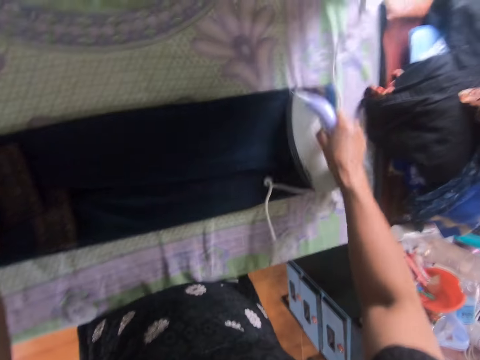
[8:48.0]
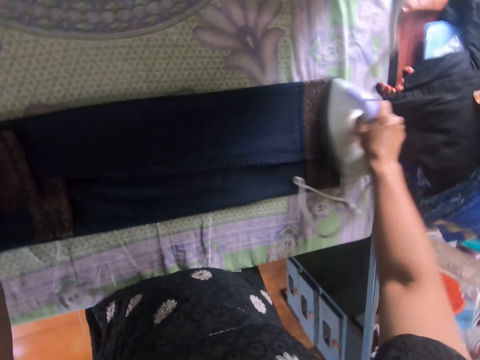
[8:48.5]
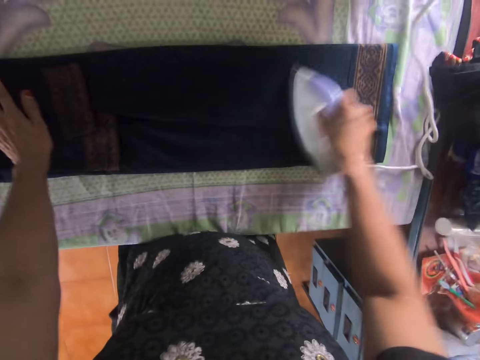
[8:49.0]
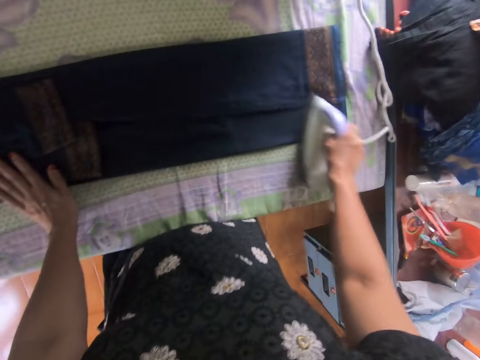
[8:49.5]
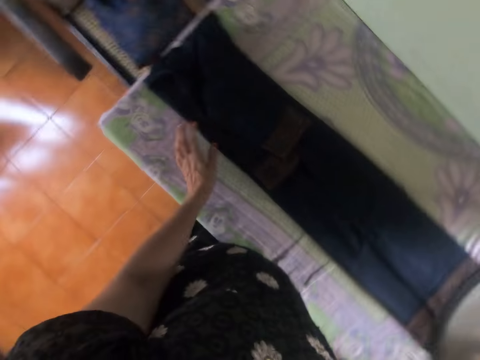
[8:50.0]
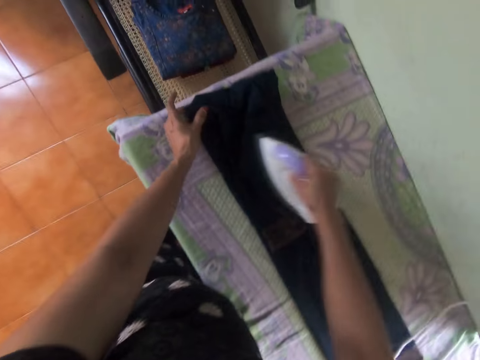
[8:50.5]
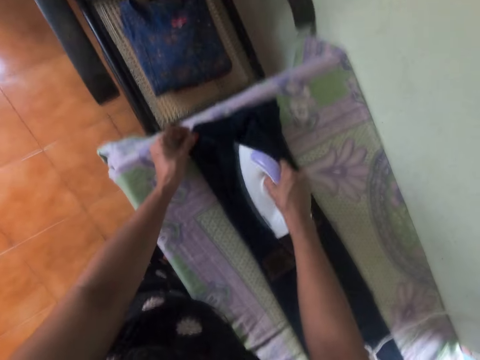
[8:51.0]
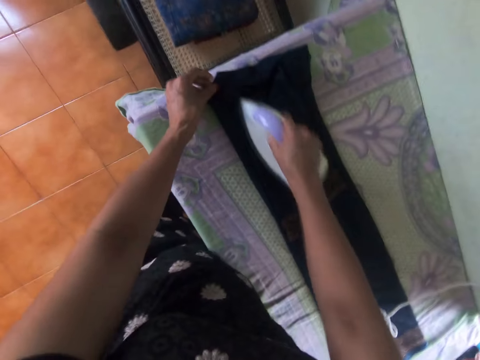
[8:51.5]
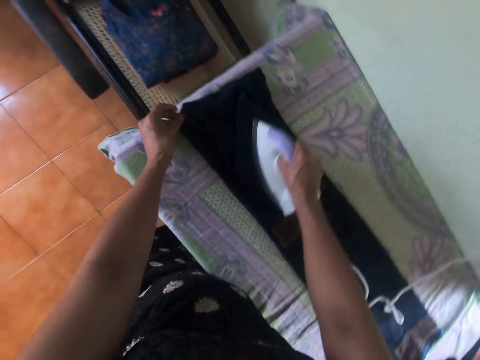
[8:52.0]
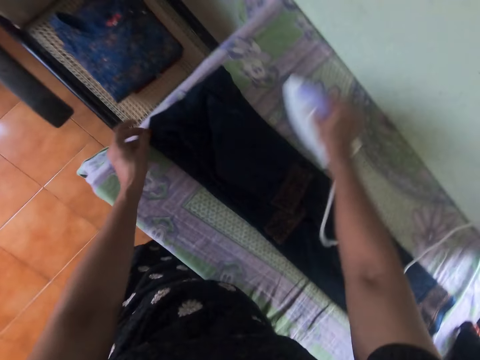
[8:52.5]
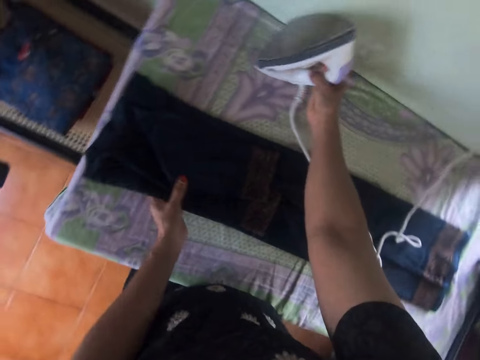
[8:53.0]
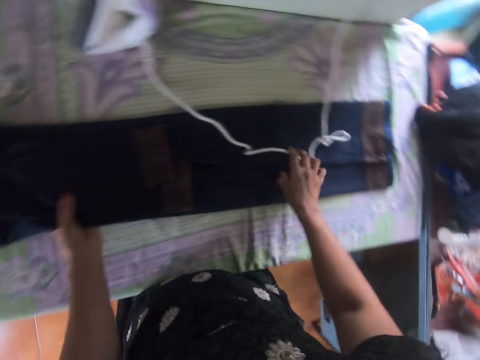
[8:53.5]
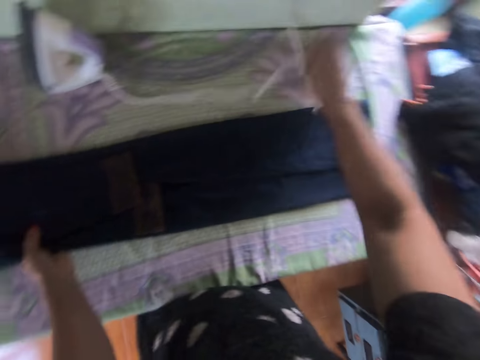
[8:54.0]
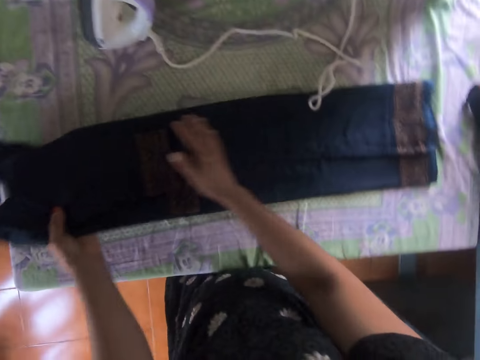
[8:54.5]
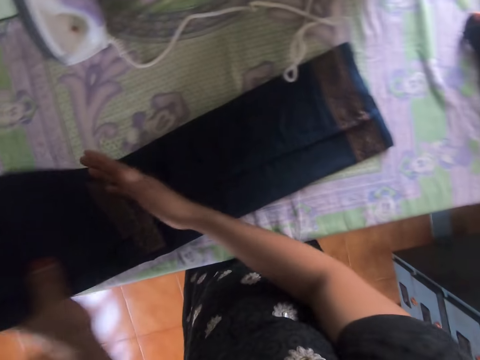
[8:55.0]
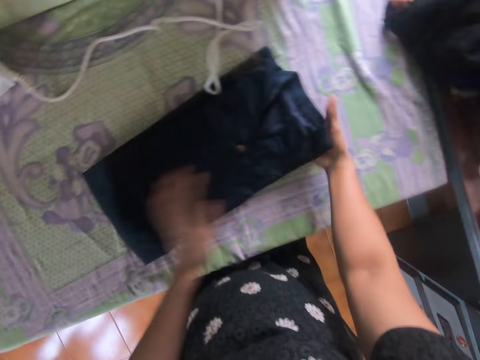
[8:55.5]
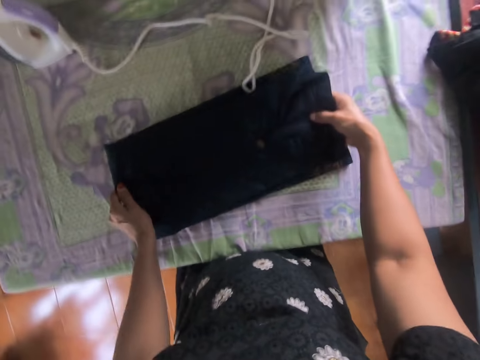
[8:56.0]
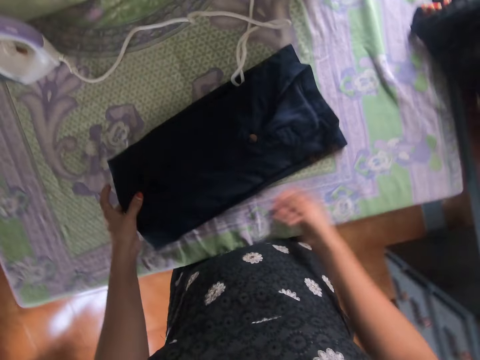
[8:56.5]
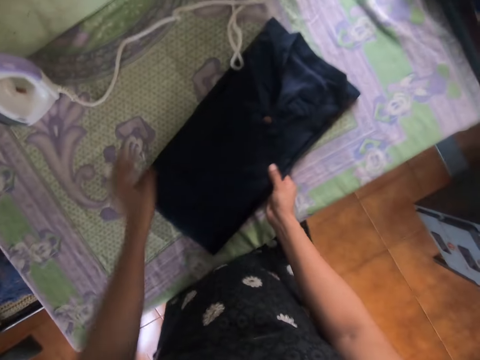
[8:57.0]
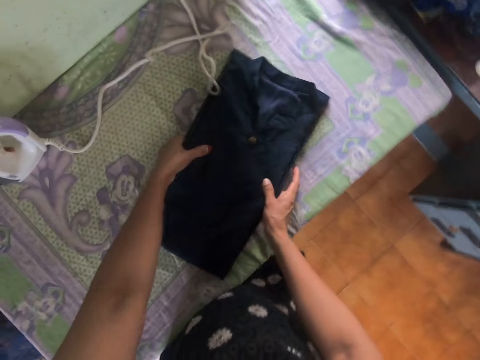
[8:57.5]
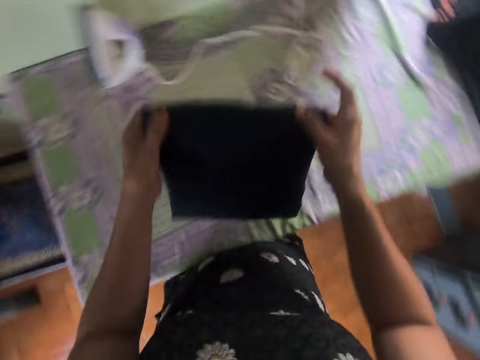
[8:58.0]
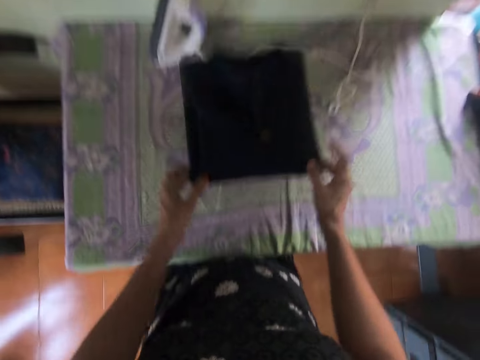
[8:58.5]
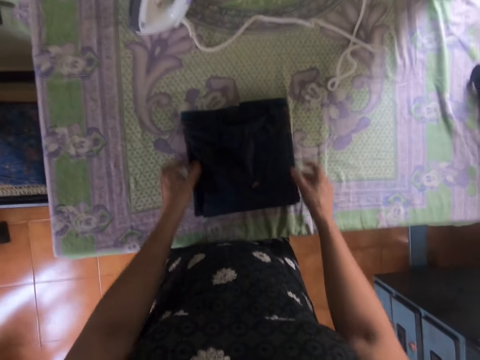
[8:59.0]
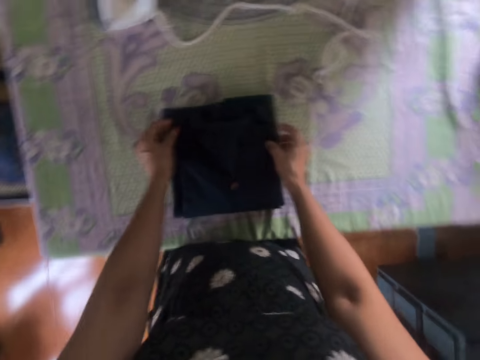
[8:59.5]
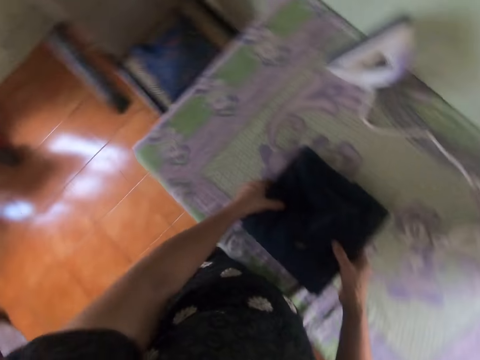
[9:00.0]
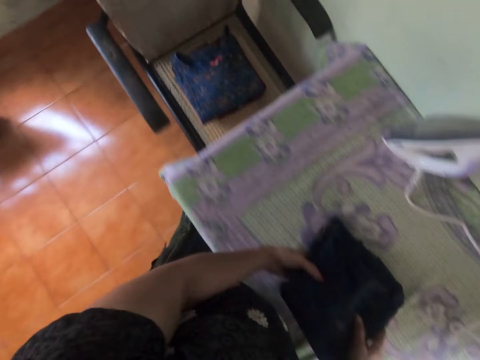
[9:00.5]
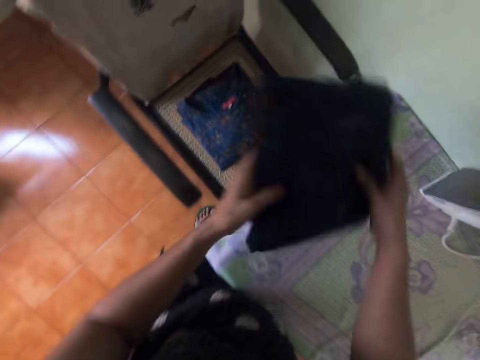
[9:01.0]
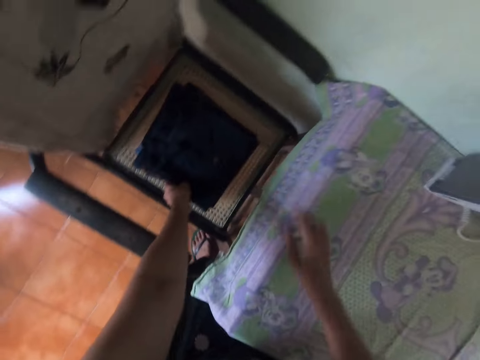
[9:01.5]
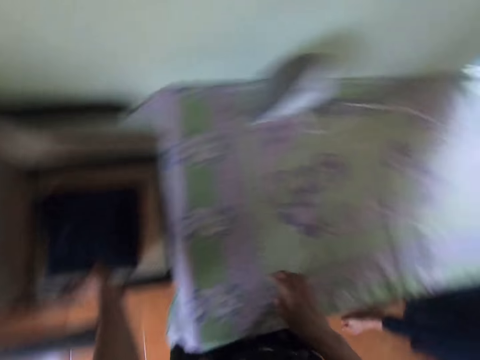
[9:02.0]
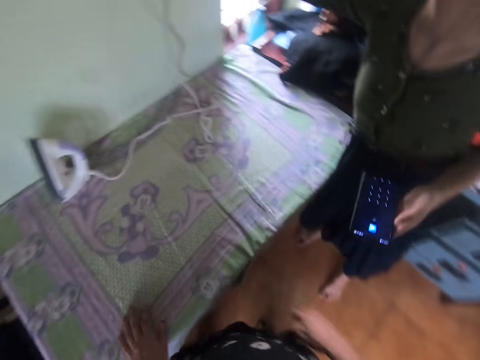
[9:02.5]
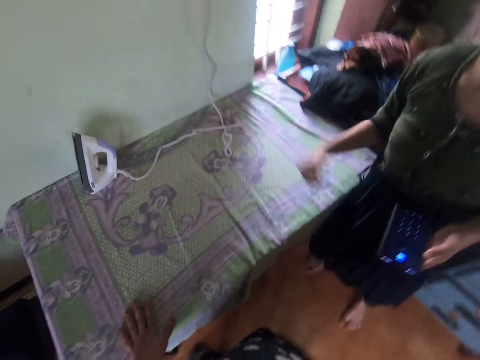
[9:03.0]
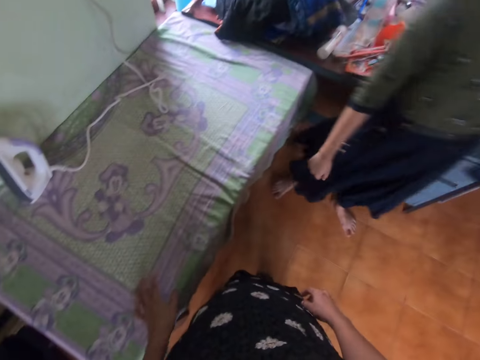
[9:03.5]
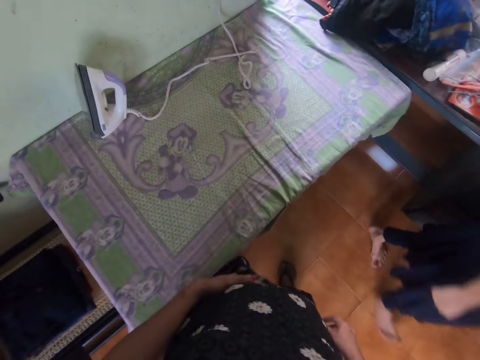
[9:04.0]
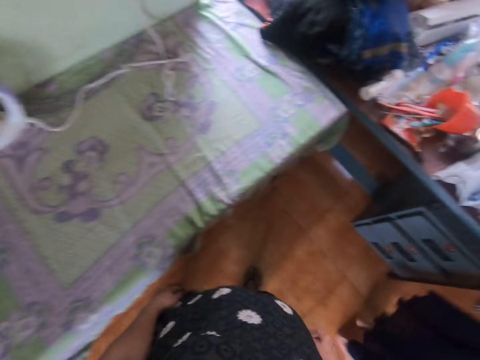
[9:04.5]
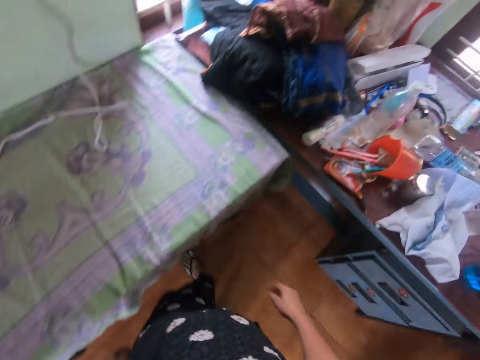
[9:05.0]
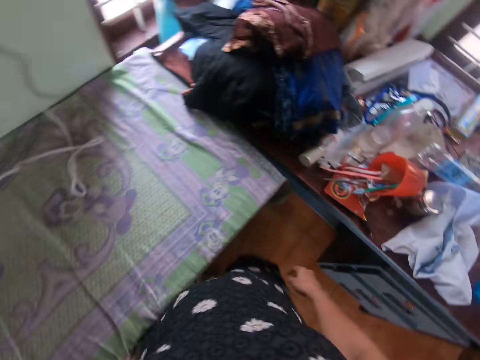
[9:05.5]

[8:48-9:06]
The camera wearer drops the iron on the table. They move the iron cable. They fold the cloth, lift the cloth, put down the cloth and take the cloth. They drop the dress on a chair. A woman switches the power button. The camera wearer interacts with the woman. The woman walks away.

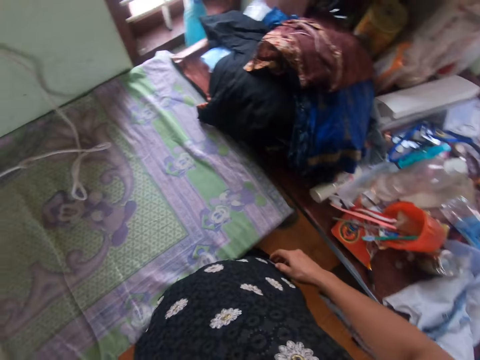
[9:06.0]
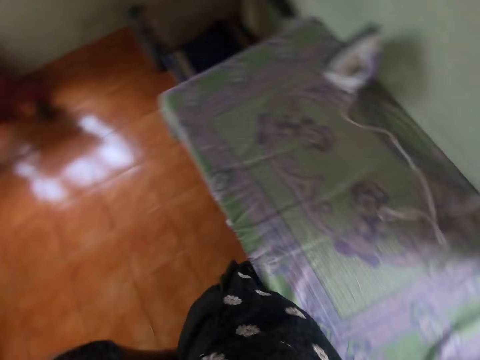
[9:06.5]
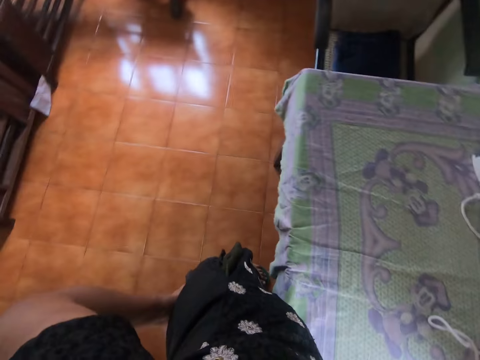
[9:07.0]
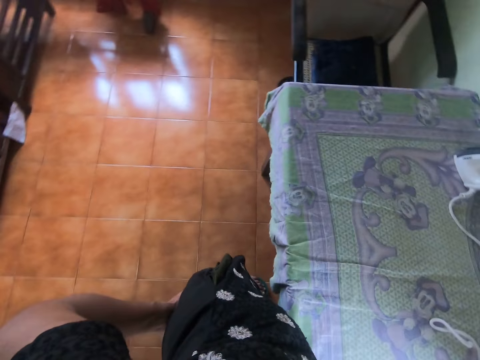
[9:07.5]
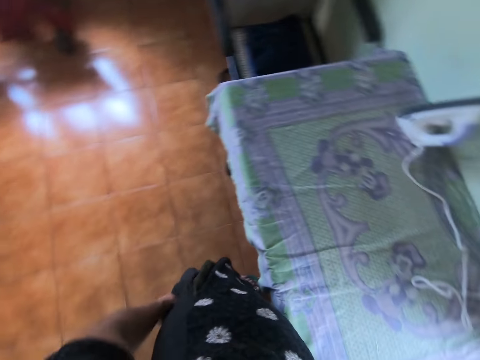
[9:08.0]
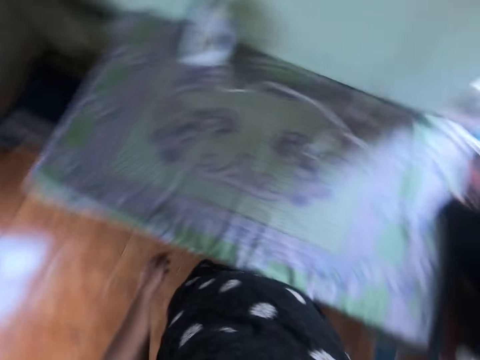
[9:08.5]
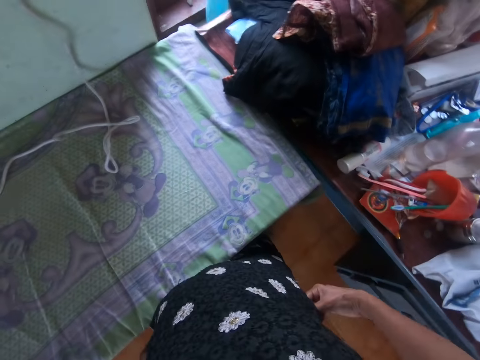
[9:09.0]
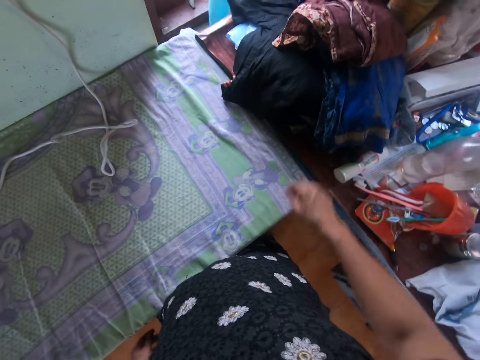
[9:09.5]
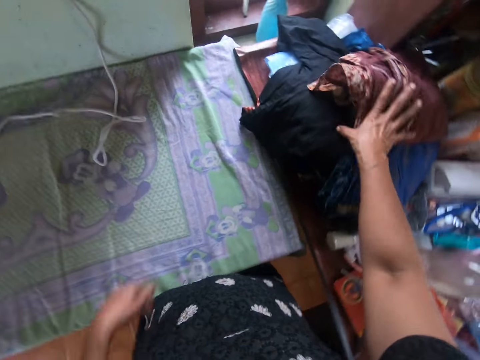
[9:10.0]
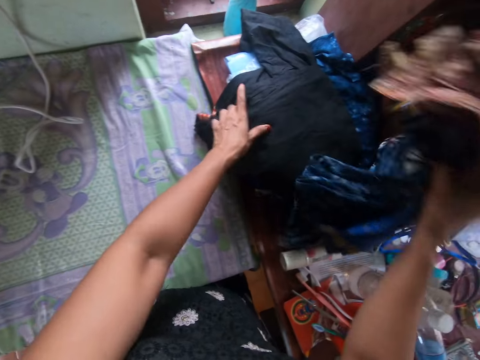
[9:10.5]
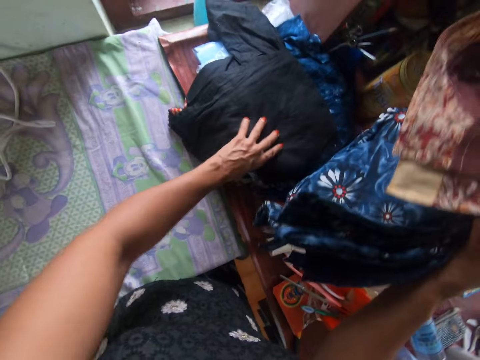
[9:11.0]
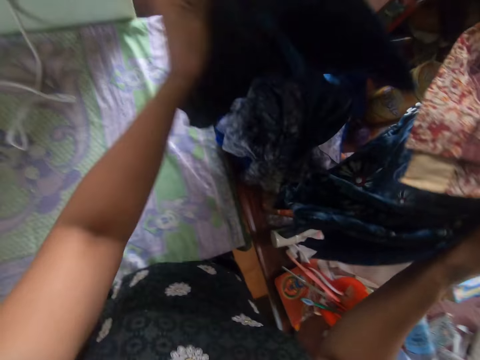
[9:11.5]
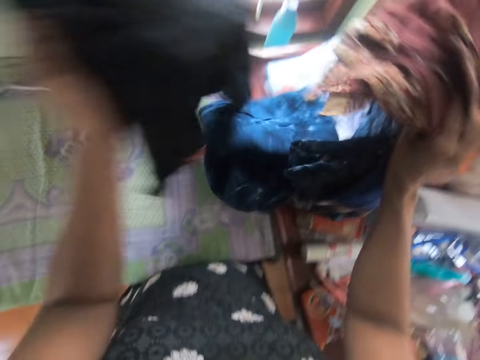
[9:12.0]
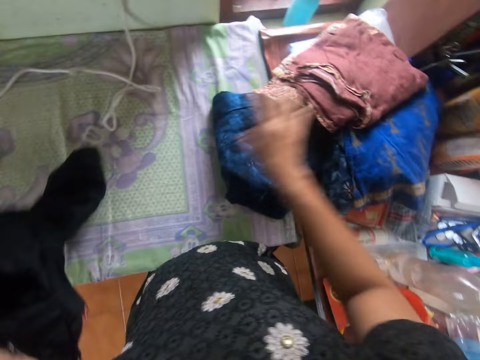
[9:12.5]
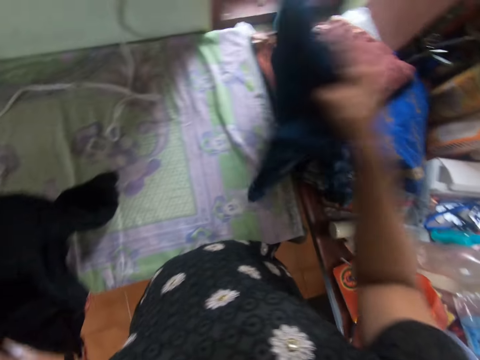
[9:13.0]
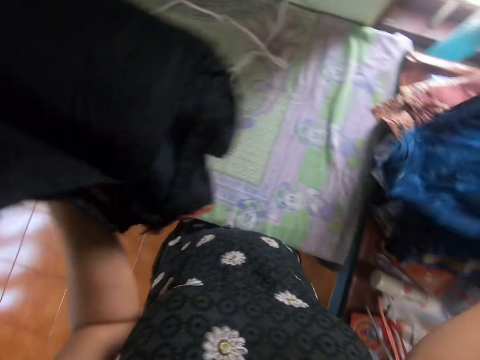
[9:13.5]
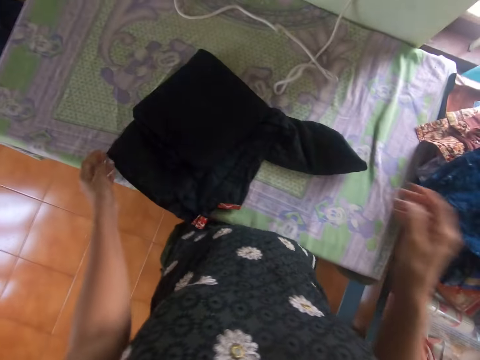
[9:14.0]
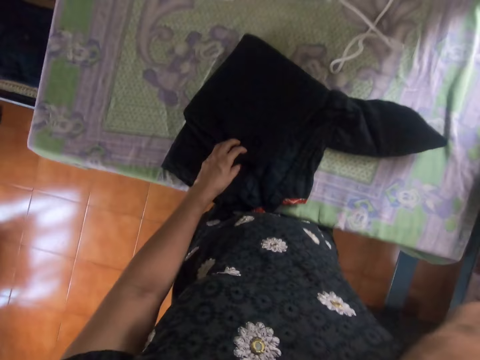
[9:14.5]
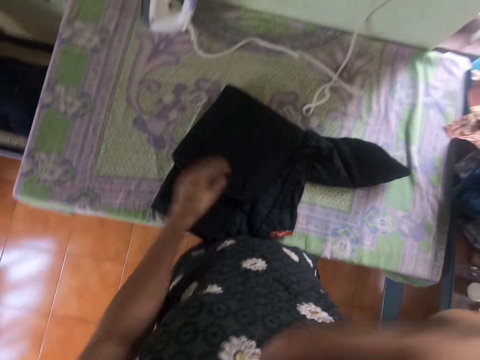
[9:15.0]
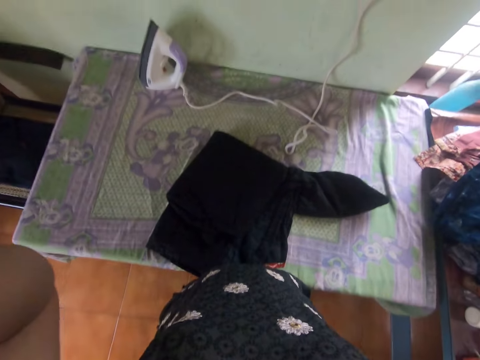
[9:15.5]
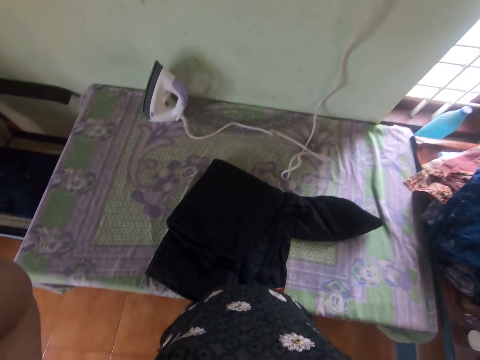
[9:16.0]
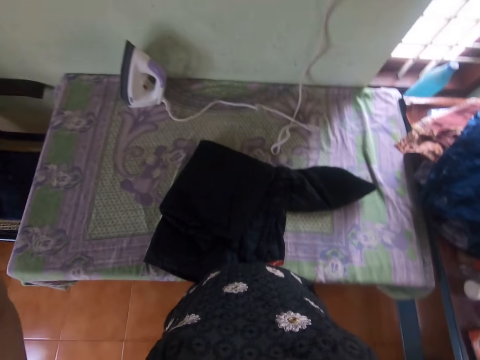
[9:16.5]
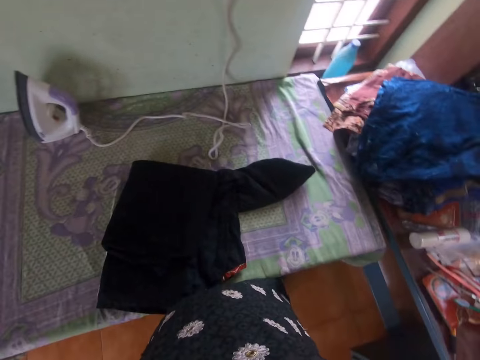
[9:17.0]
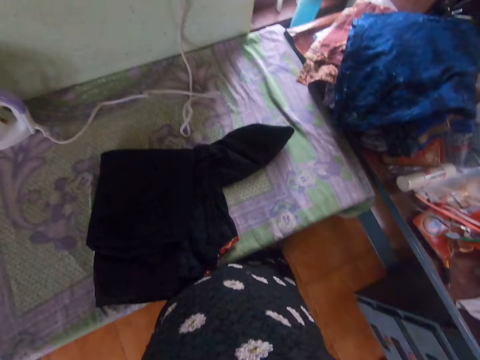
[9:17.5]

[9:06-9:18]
The camera wearer turns around. They look around the house. They pick the dress from the clothes pile. They put down the clothes, pick the cloth, put down the cloth and drop the cloth on the table. They touch something. They adjust the head camera.
